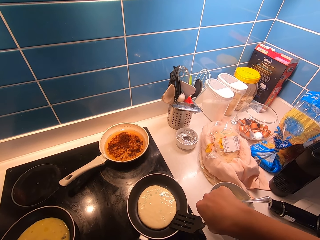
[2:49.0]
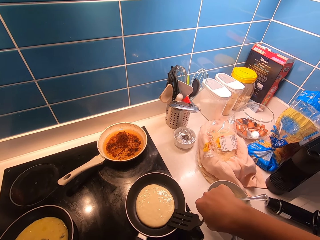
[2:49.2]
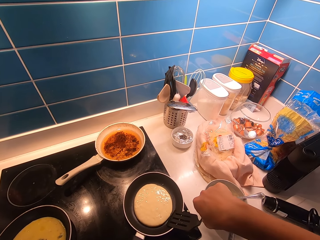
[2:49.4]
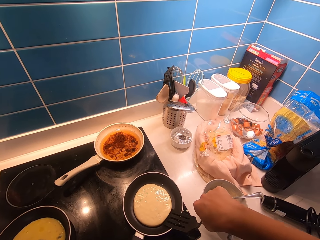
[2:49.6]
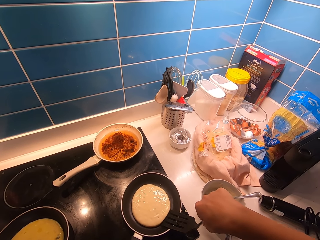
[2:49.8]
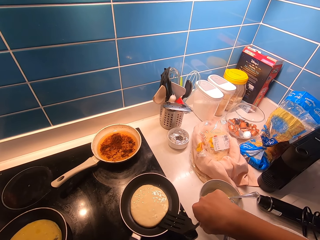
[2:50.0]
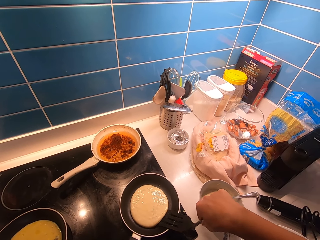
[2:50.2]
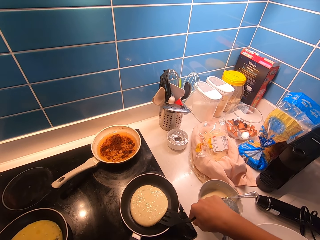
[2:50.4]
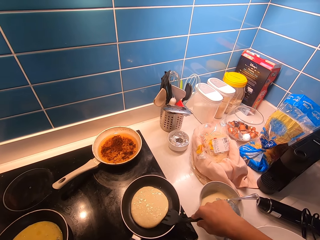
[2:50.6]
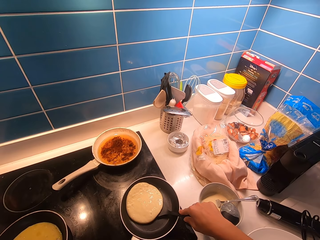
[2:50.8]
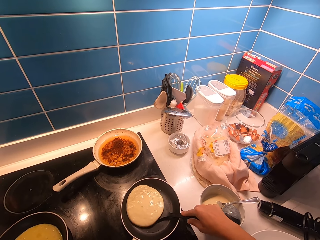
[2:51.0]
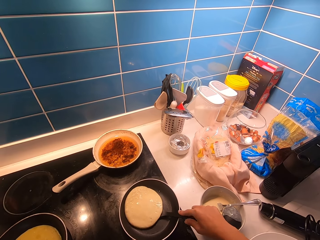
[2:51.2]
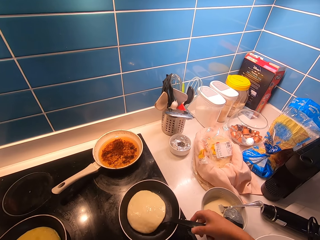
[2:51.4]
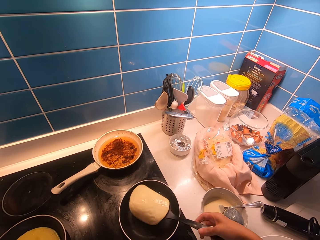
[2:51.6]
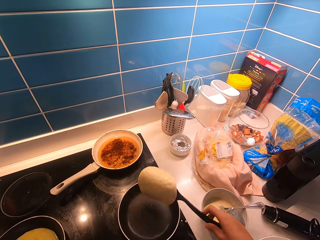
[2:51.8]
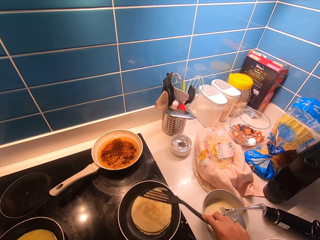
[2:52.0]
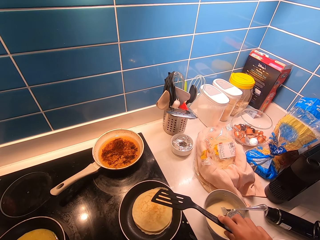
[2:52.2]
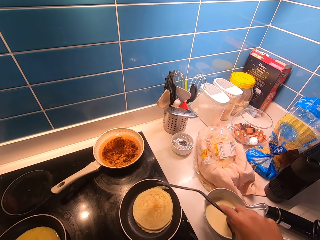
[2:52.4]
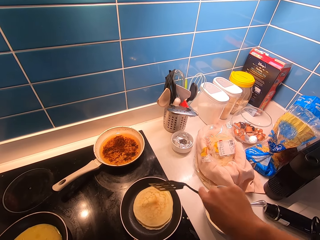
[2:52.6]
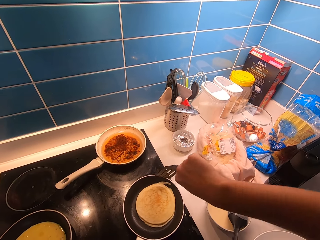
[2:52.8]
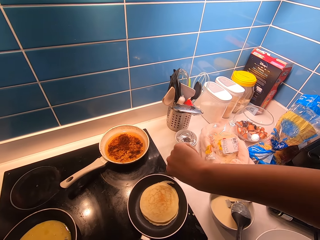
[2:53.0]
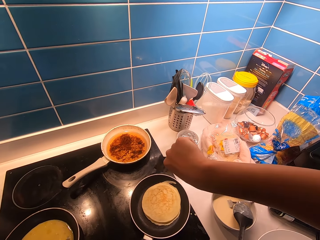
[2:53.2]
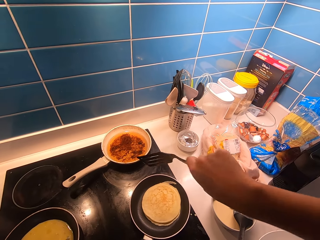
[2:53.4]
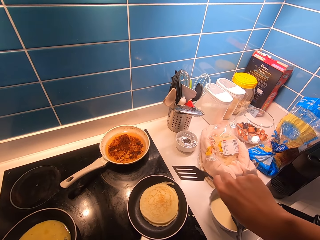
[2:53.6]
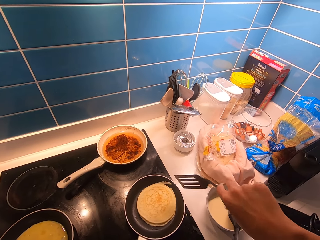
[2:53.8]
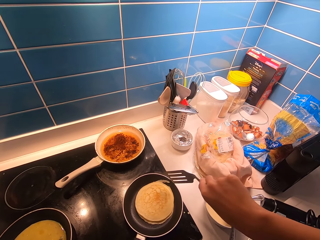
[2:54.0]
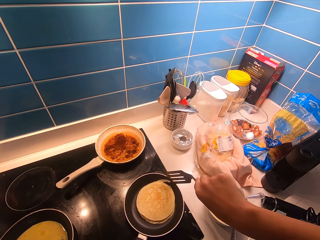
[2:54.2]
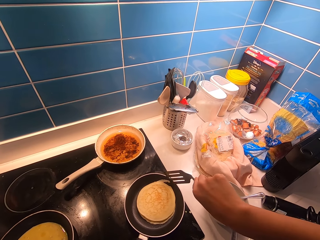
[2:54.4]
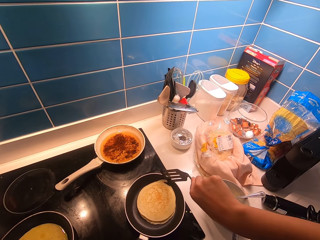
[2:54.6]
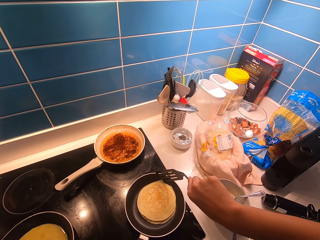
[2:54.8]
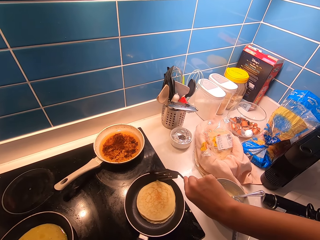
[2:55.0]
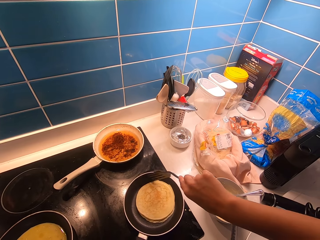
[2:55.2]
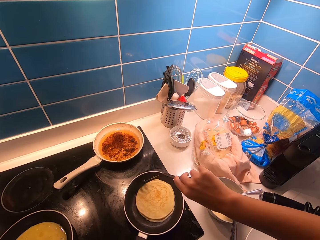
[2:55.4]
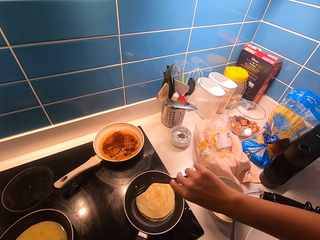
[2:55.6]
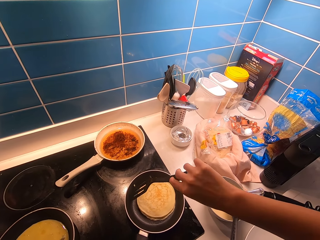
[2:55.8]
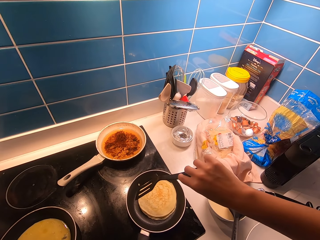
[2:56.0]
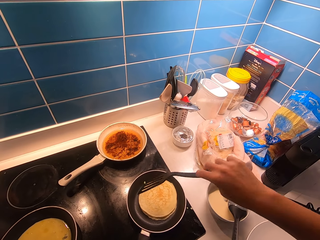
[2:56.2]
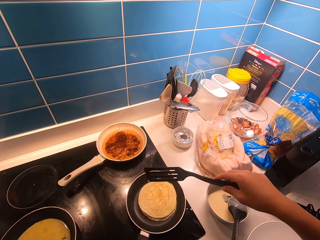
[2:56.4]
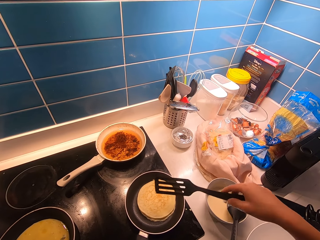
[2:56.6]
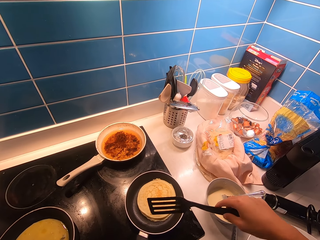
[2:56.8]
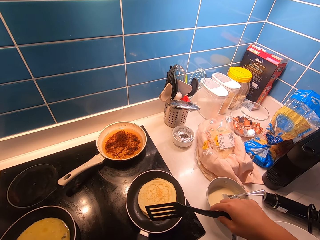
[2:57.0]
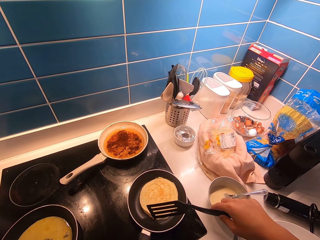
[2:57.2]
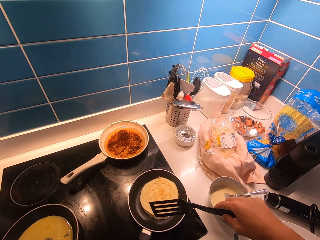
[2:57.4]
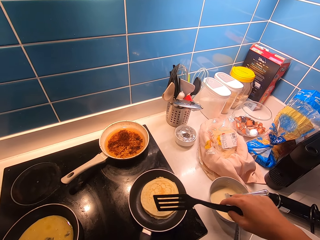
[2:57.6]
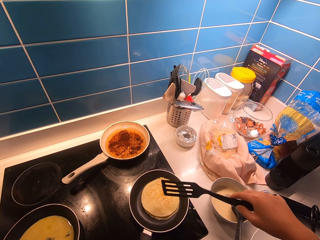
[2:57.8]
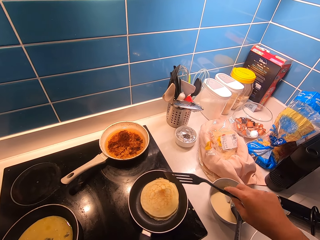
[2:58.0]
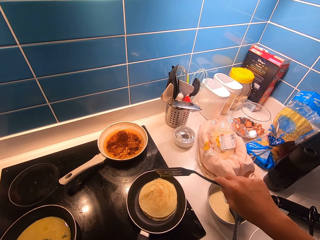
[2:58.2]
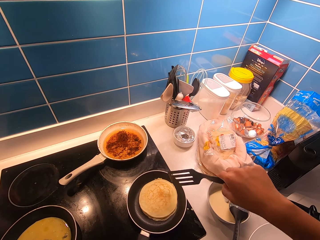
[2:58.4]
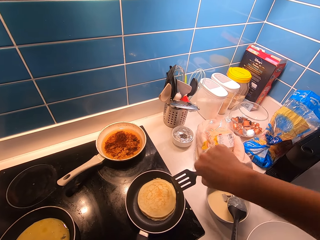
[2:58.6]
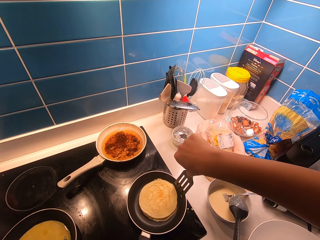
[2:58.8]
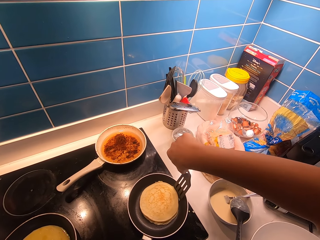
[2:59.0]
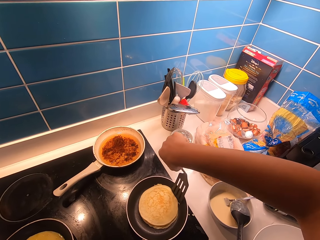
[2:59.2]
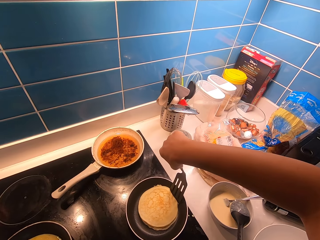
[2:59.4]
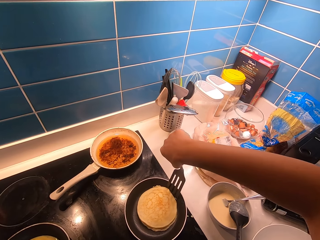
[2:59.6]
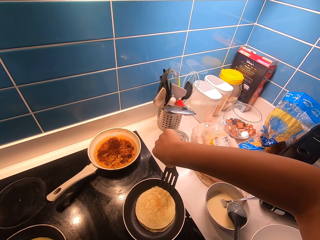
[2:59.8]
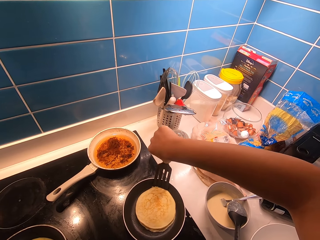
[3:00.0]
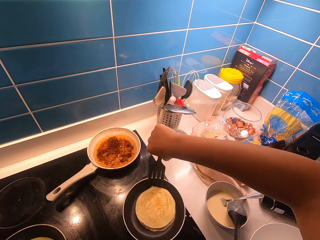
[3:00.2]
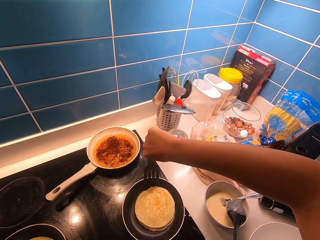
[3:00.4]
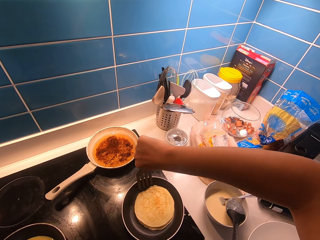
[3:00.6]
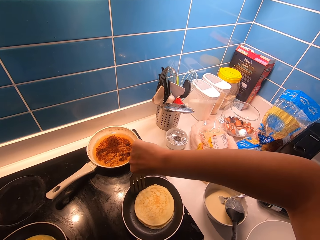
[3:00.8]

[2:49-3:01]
The camera wearer turns the side of the pancake in the pan using a spatula.

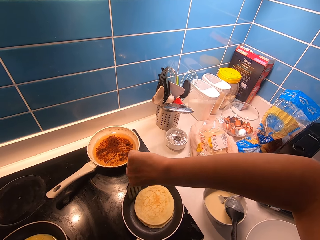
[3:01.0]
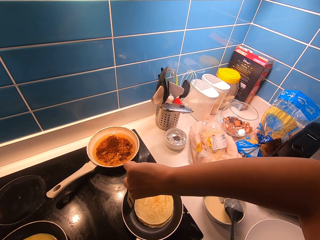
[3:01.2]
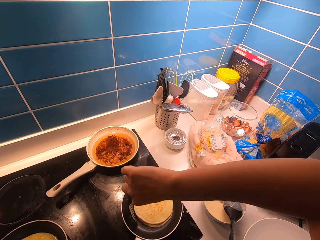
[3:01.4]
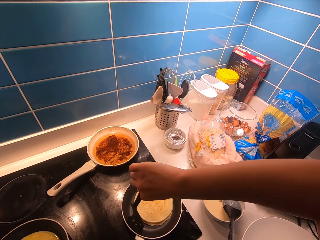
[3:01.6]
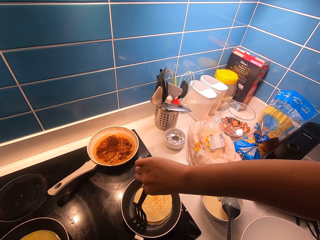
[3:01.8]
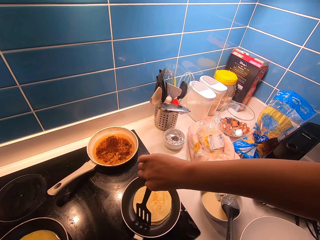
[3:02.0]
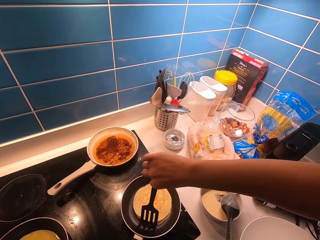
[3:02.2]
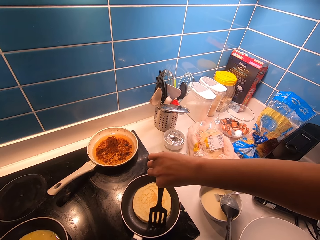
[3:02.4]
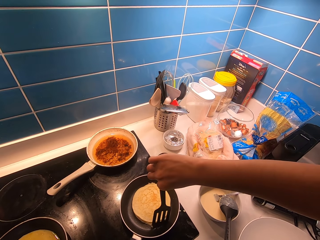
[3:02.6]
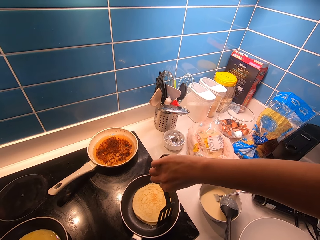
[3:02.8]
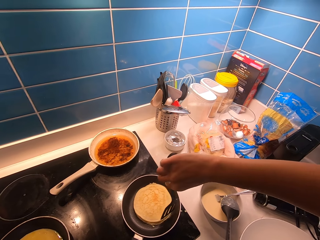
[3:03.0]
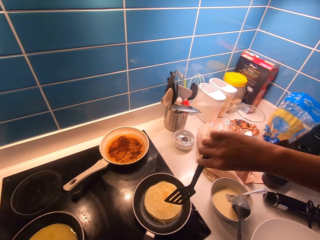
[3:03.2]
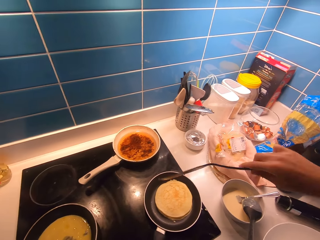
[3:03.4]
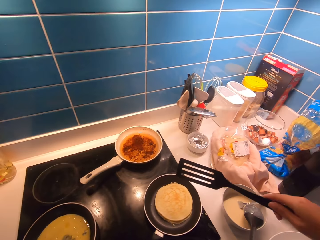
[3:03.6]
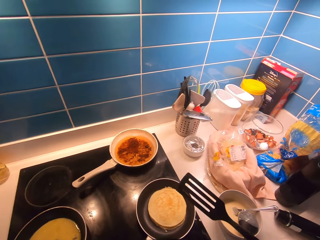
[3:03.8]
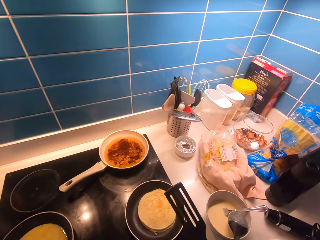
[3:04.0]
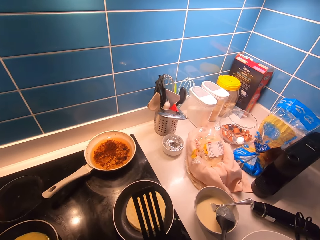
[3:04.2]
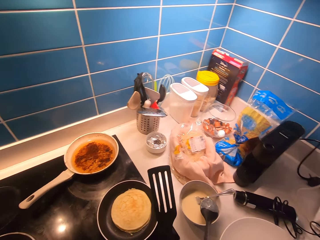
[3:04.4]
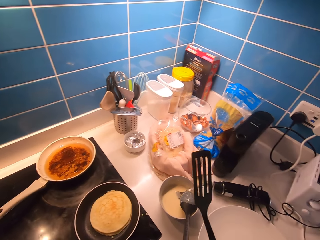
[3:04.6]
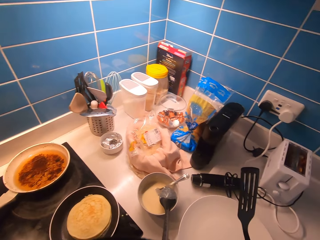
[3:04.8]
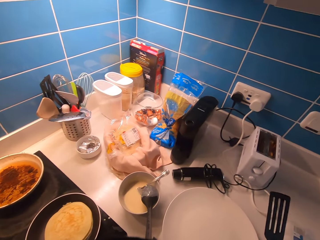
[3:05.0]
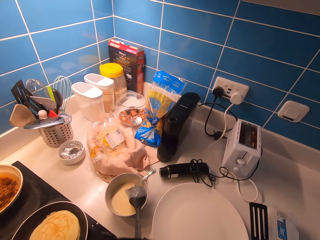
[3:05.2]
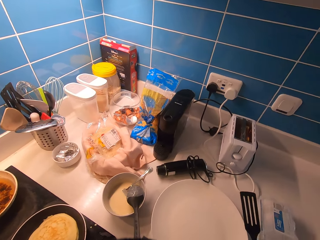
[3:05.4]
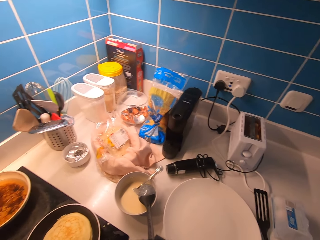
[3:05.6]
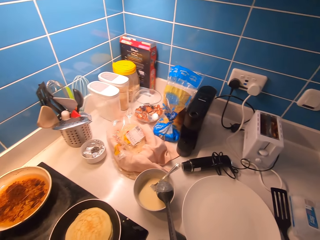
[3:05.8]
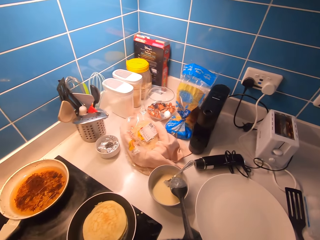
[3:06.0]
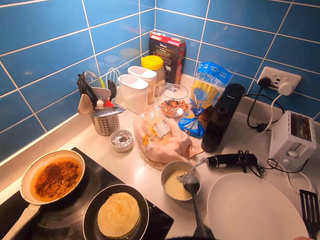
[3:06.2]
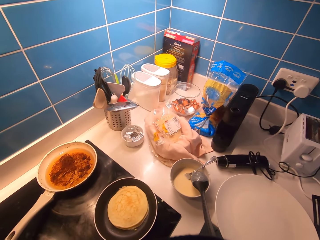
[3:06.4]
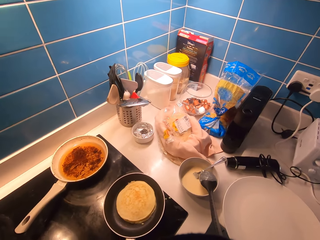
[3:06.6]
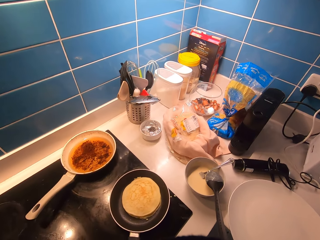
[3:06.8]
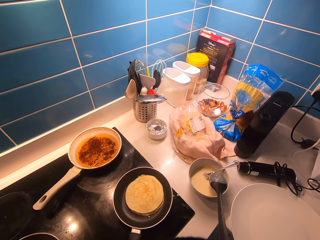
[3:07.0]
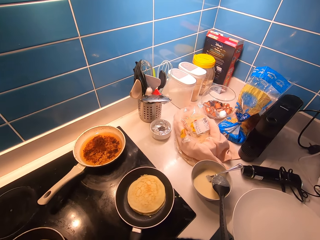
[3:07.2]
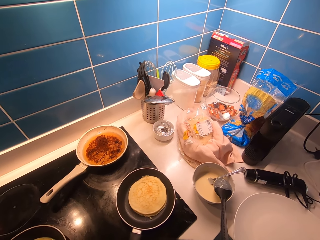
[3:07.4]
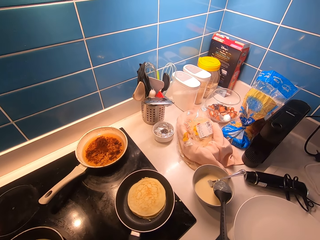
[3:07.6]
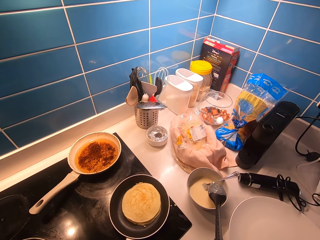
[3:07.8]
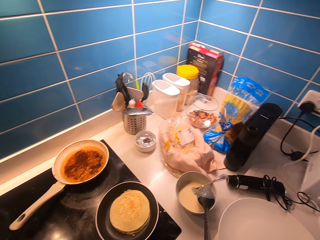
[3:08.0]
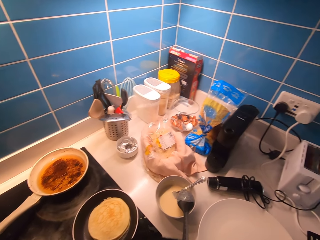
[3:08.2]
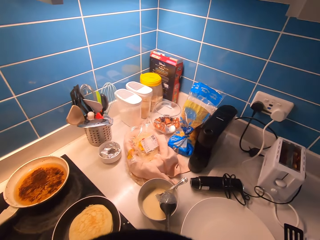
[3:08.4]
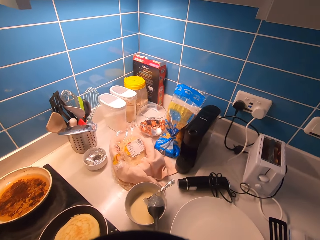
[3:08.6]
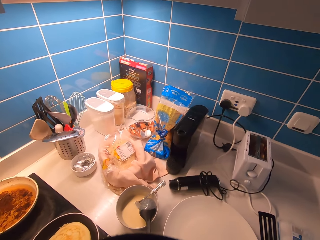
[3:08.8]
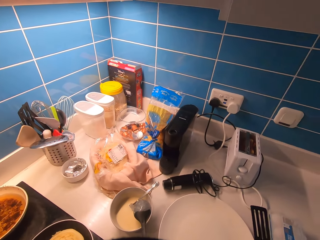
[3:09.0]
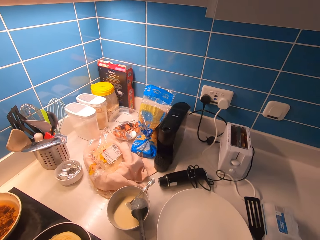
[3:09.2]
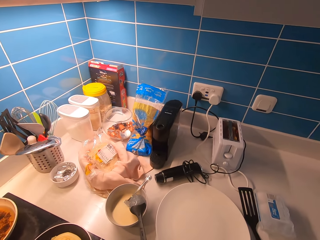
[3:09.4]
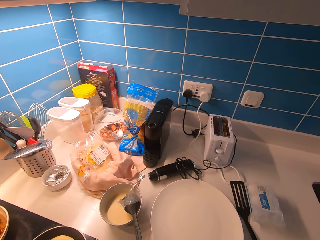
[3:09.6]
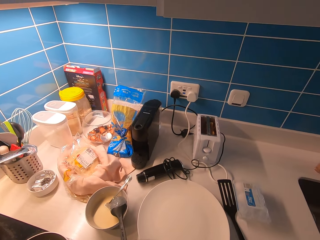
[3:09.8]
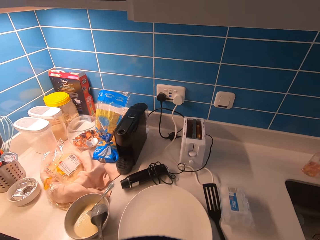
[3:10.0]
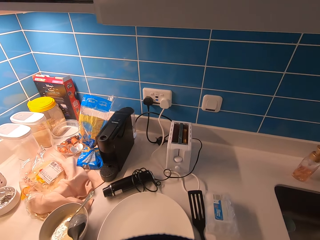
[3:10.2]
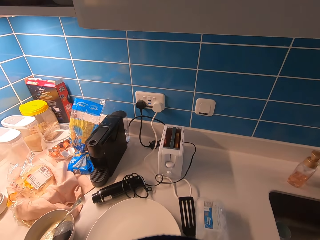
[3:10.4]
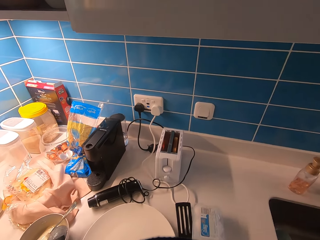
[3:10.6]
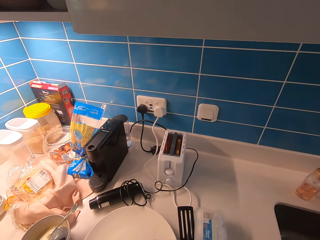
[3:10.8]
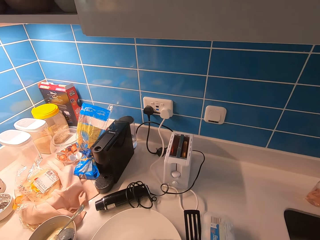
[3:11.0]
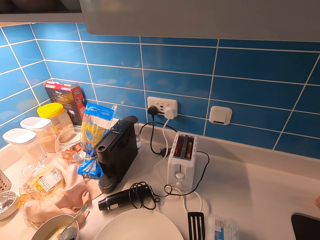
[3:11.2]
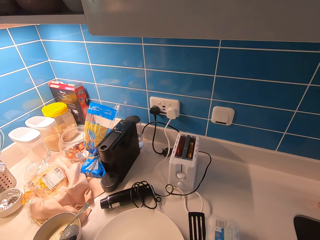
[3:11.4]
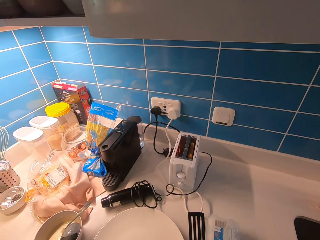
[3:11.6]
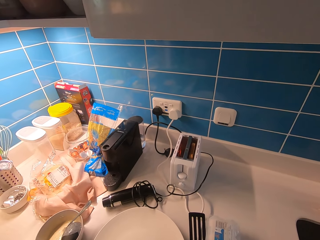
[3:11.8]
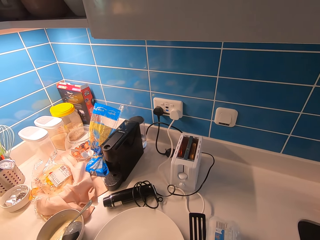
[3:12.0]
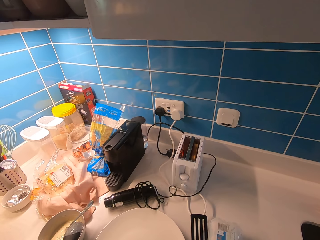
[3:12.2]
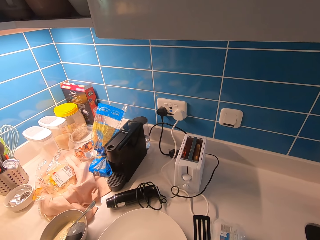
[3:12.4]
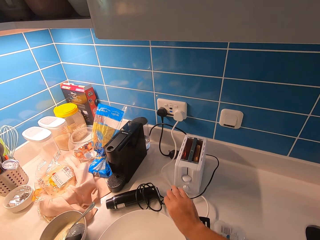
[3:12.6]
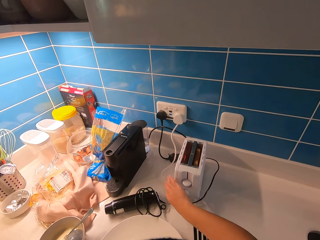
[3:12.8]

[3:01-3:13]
The camera wearer puts the turner spoon on the counter. They look around.
